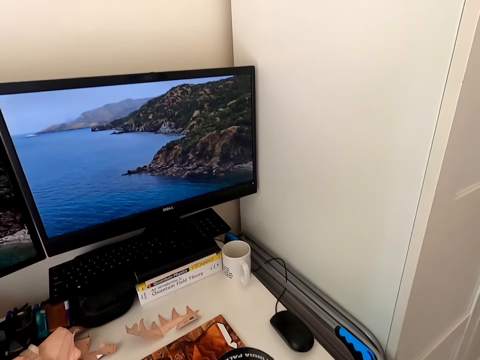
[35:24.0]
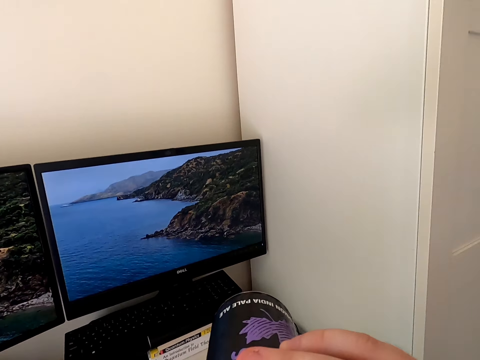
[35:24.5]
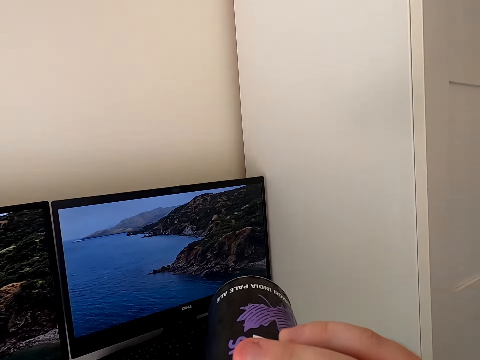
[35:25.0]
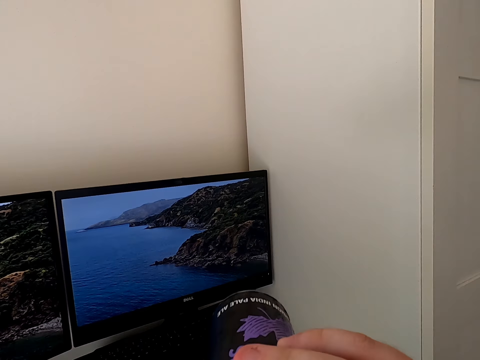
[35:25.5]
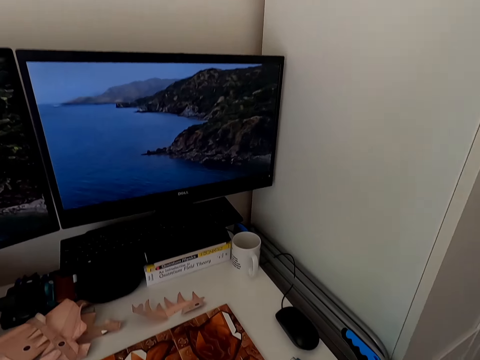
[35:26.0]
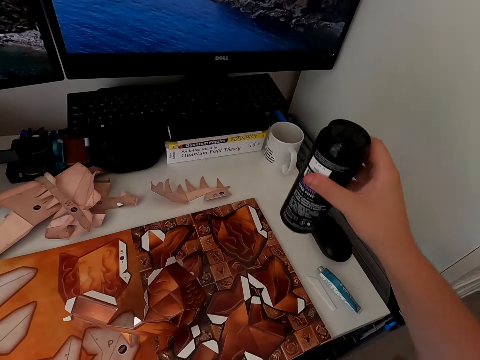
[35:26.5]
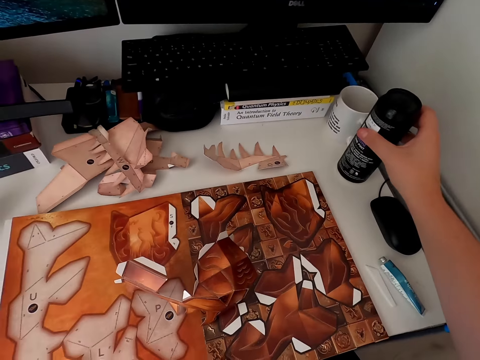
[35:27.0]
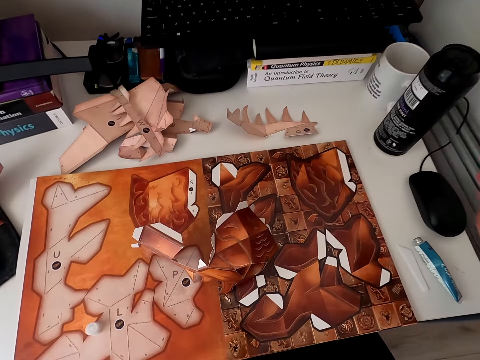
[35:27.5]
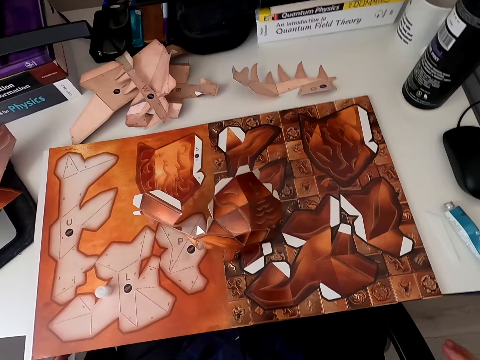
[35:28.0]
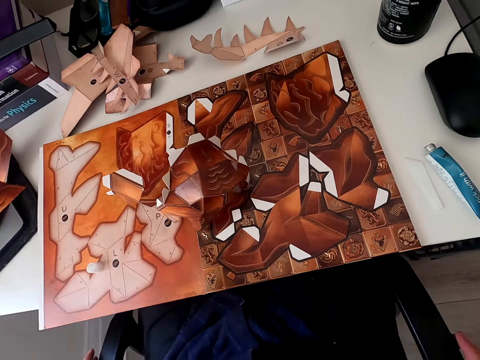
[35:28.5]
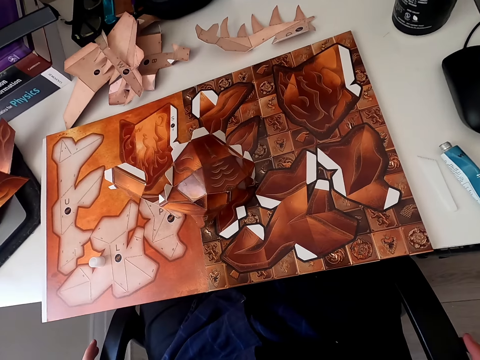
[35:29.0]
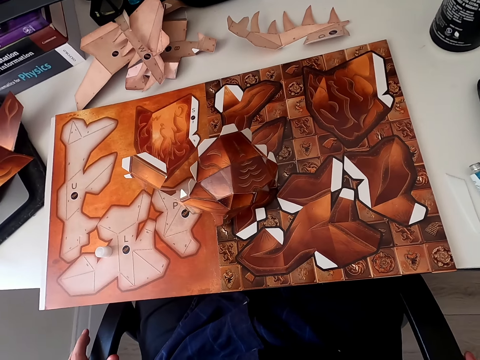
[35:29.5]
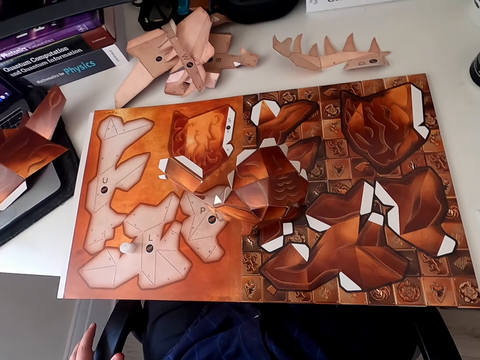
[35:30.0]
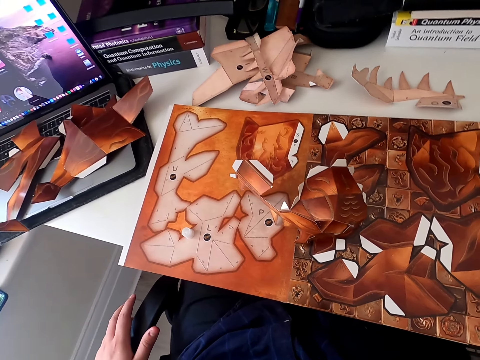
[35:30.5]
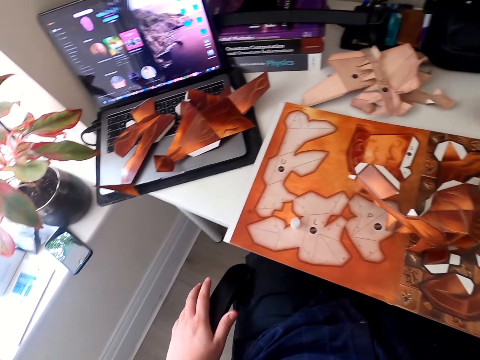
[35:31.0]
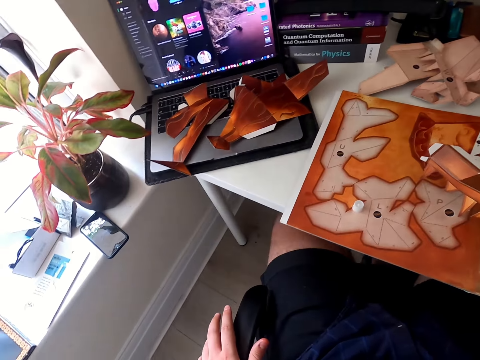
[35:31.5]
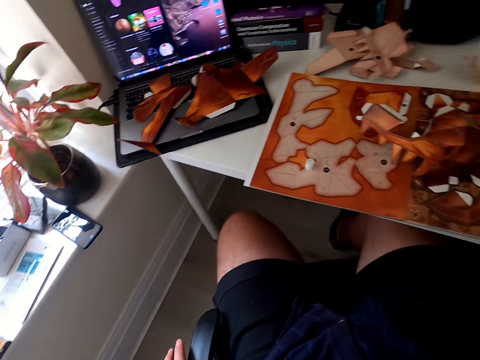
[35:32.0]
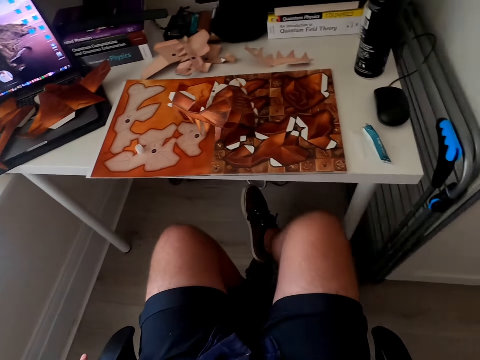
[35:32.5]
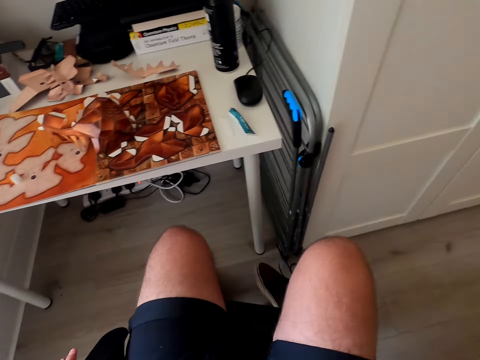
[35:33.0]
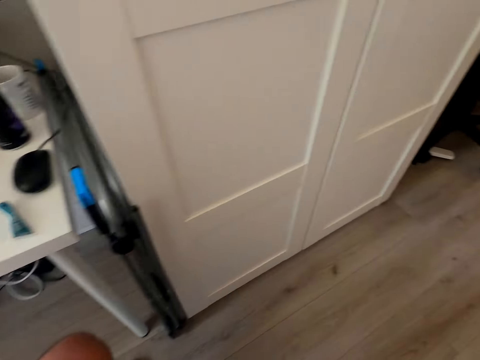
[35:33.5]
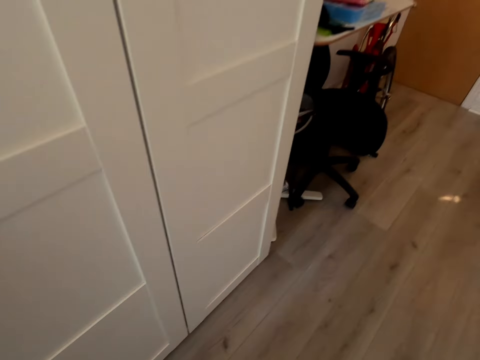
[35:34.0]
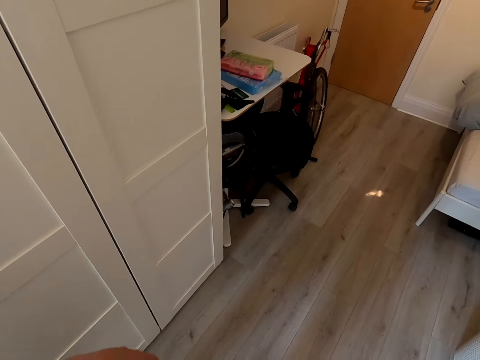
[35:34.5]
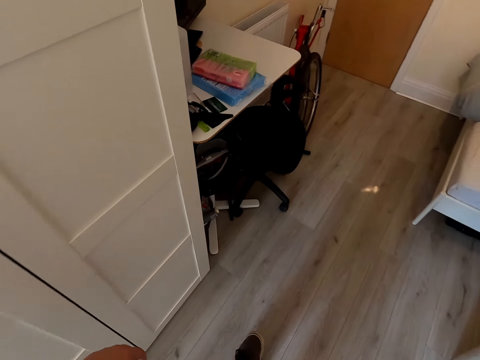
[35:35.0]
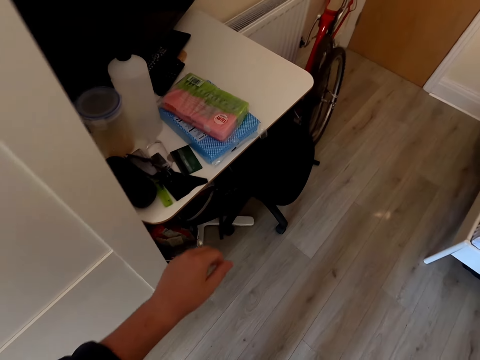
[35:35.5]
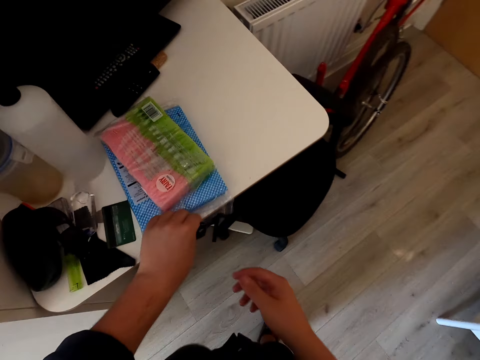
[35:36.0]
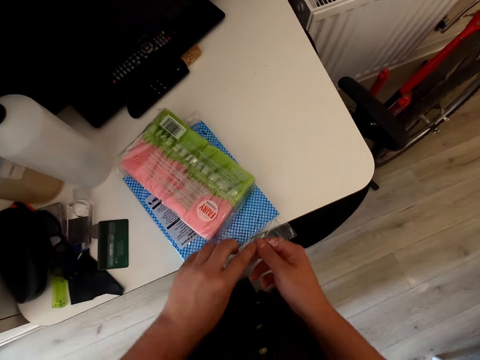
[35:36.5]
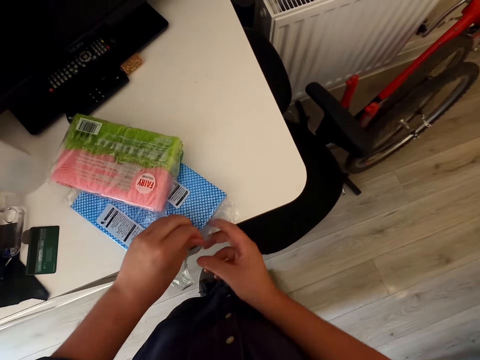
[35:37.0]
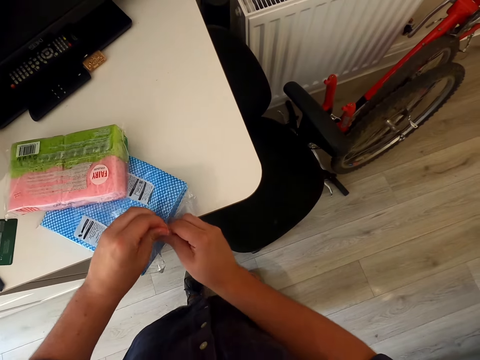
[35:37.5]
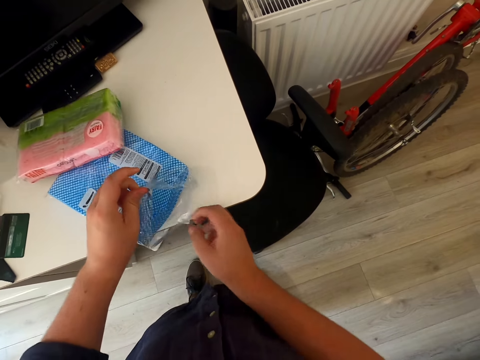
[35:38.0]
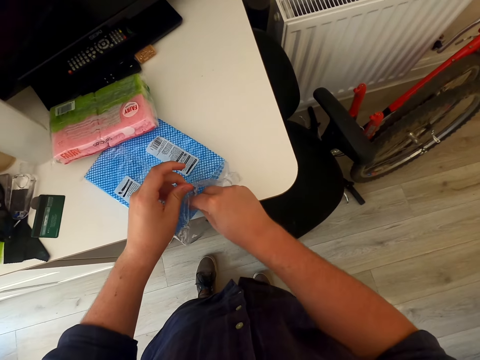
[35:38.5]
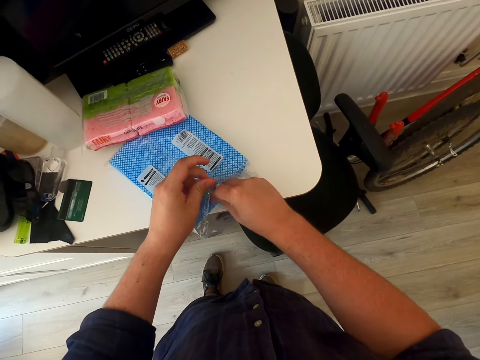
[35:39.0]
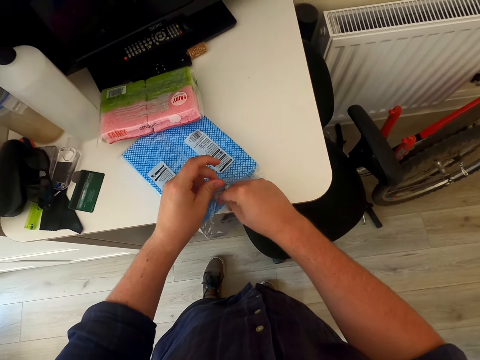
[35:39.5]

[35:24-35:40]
The camera wearer drinks. They put the bottle on the table. They look around. They turn around. They walk to the table. They walk in the bedroom. They open a packet of paper towels. They pick a paper towel. They unwrap the serviette.

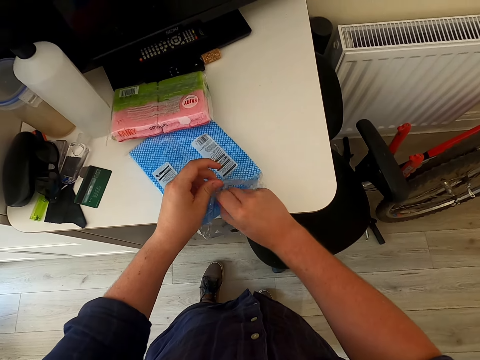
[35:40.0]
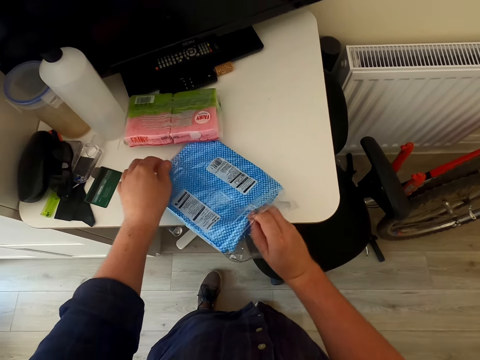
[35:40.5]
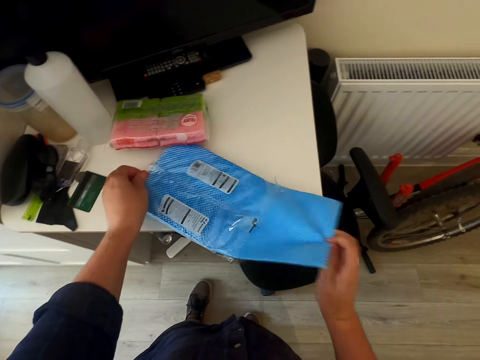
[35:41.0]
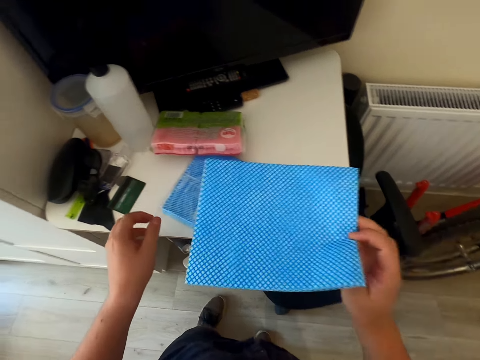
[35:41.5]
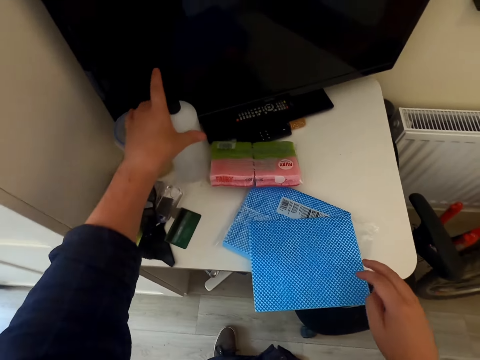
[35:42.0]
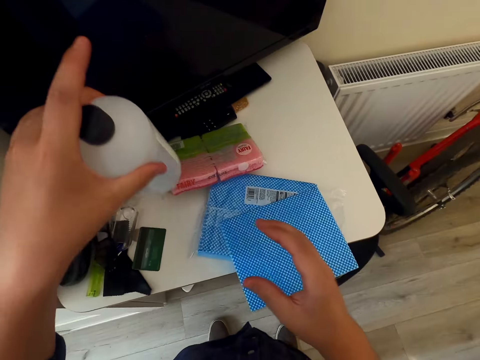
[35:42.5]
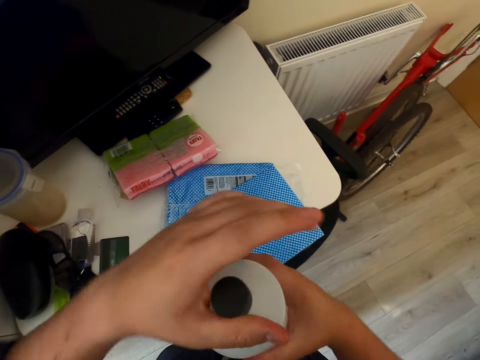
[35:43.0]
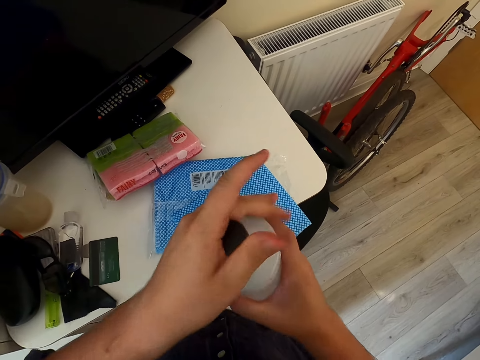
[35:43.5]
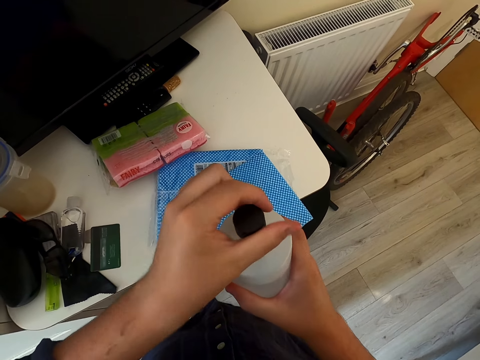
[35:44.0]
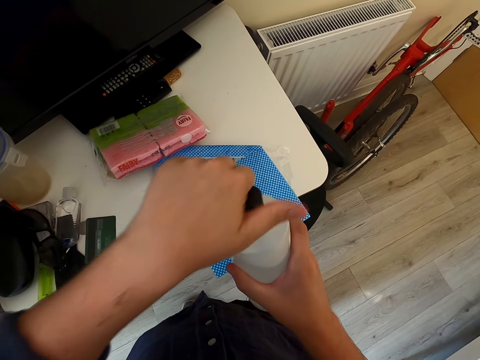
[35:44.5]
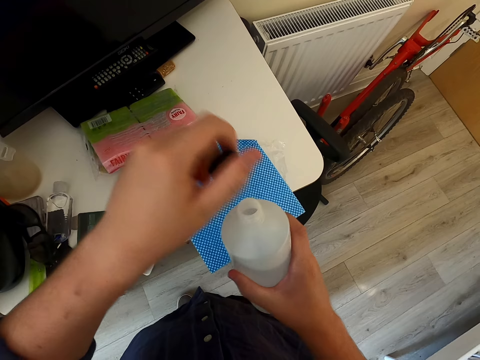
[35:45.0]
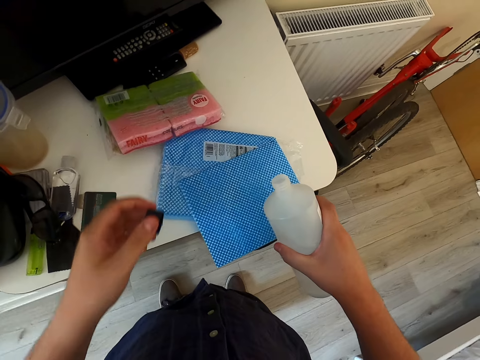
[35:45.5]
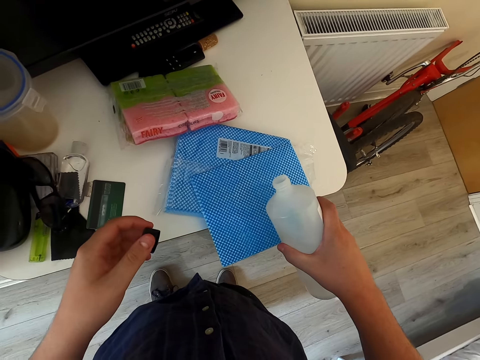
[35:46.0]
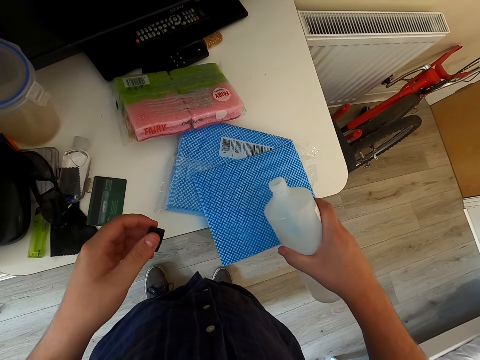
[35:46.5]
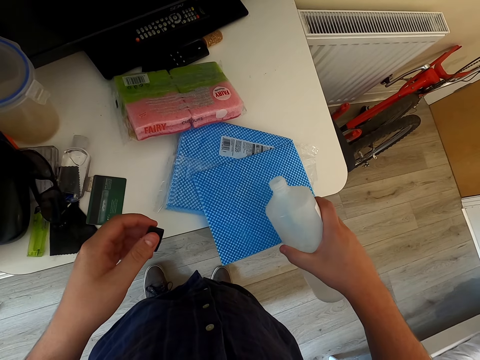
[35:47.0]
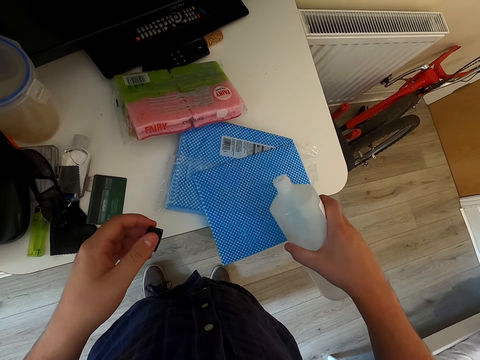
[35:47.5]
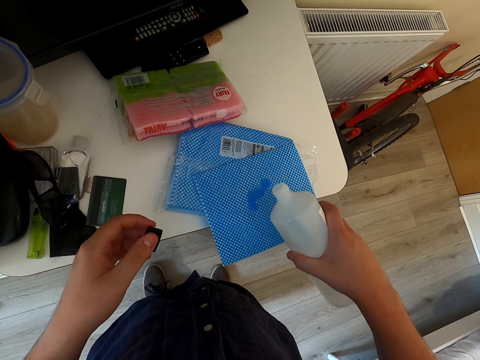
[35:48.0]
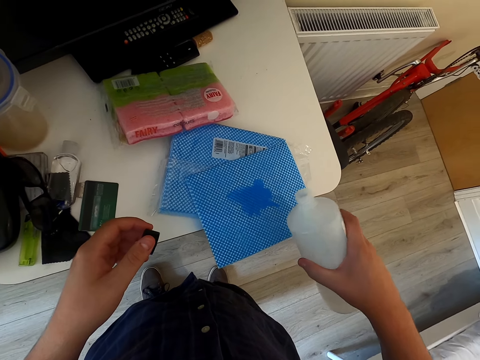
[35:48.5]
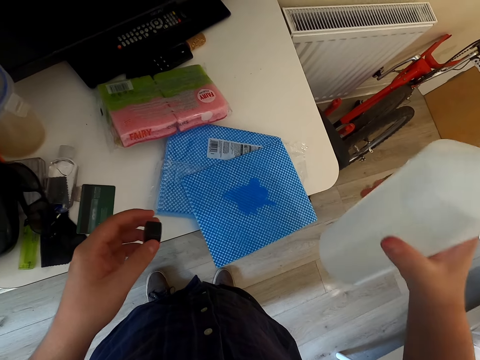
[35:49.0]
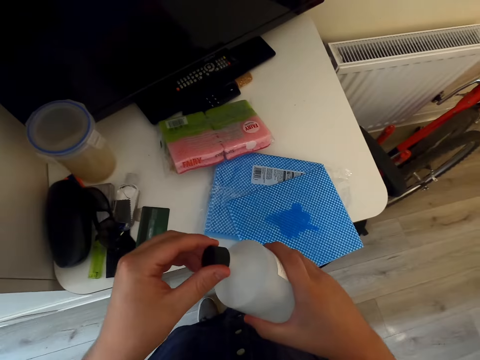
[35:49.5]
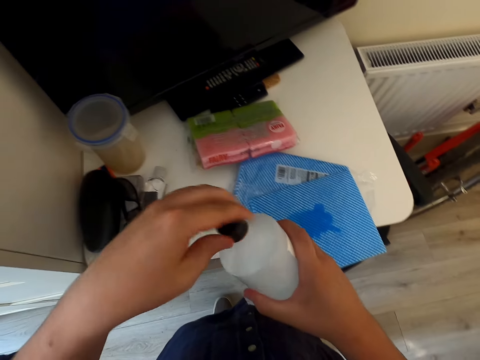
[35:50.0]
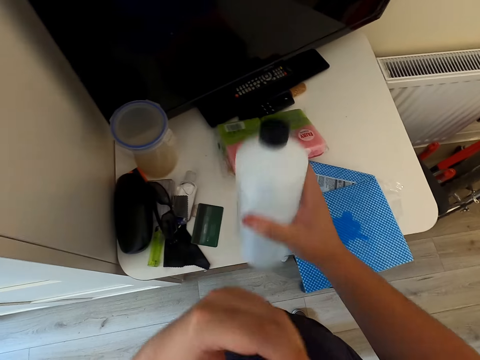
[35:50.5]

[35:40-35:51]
The camera wearer picks up a serviette. They put the serviette down. They pick up a bottle. They open the bottle. They pour something on the serviette. They close the bottle.
